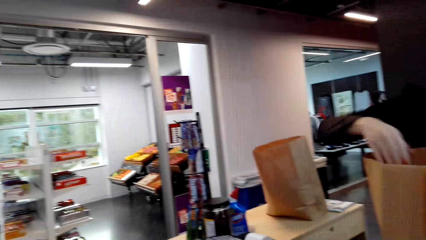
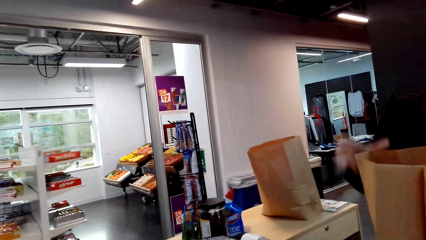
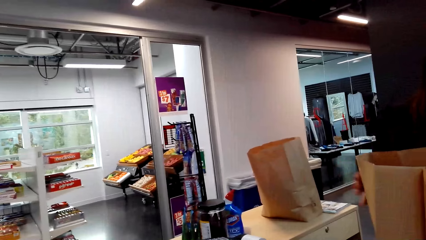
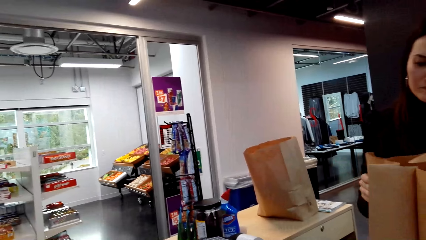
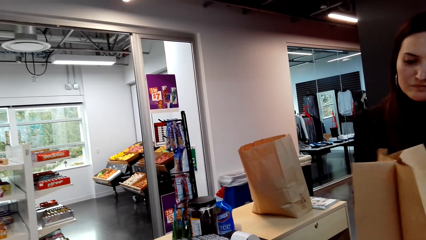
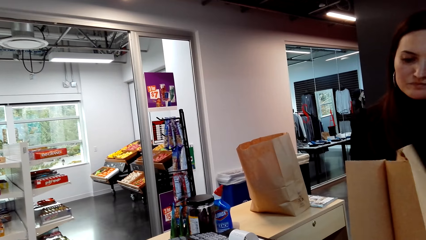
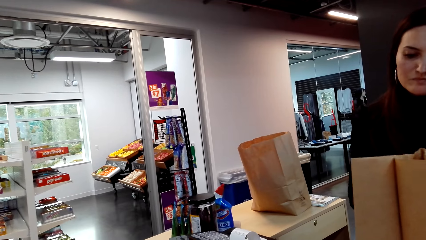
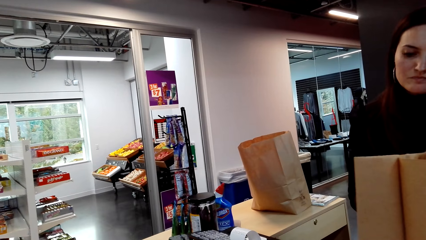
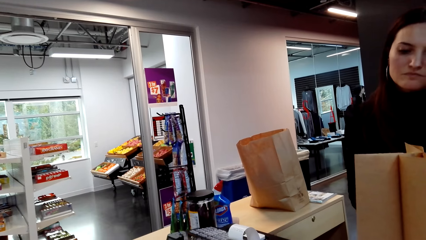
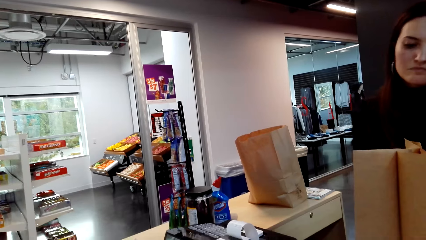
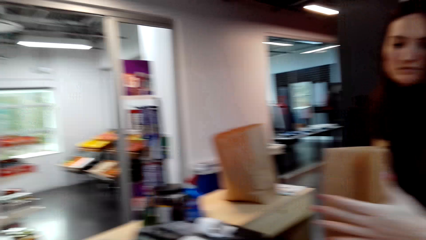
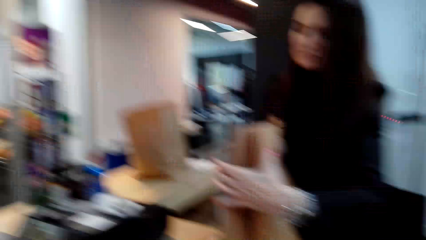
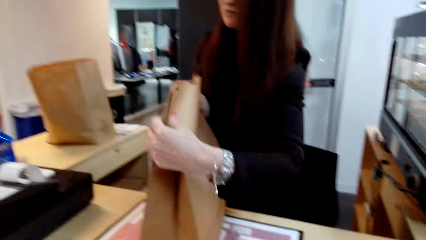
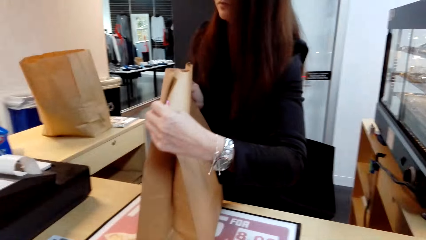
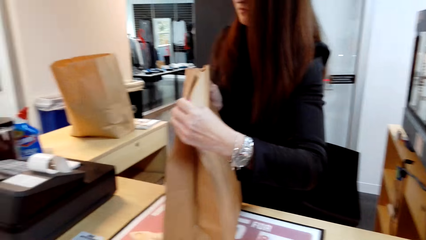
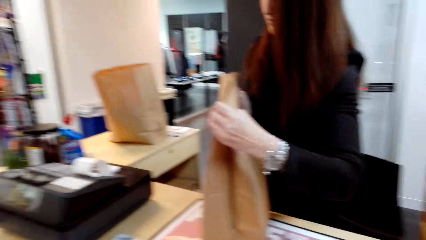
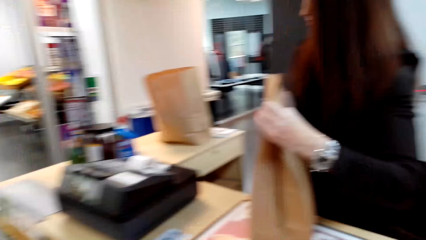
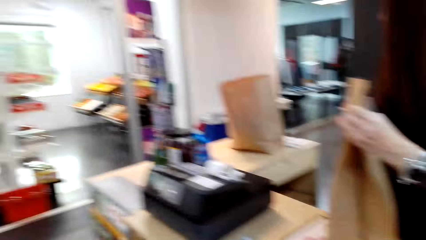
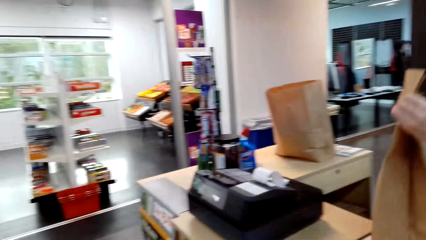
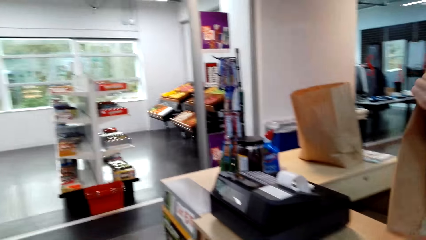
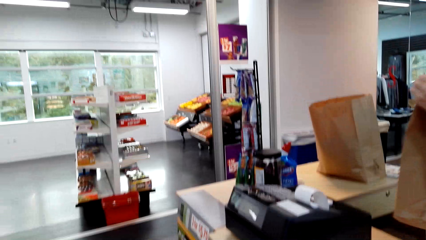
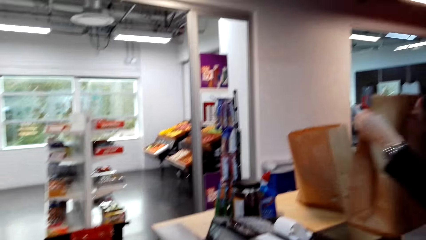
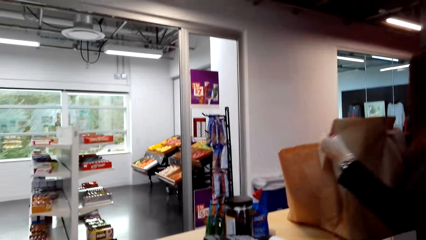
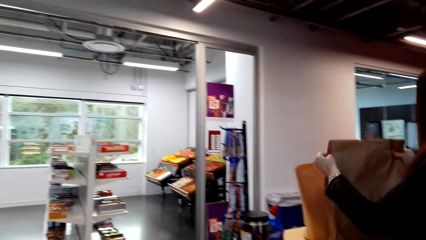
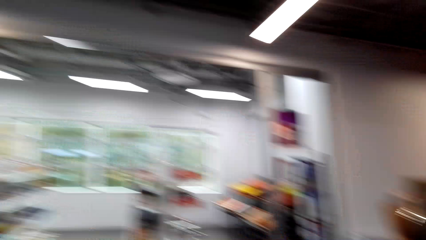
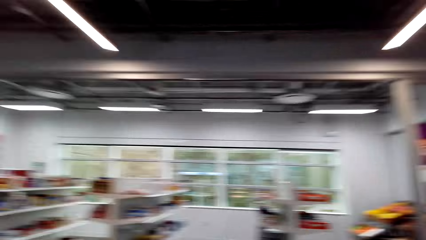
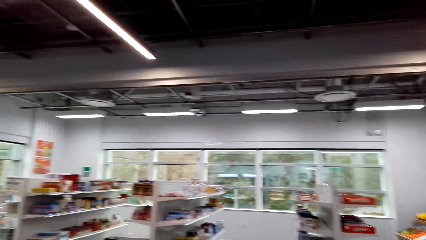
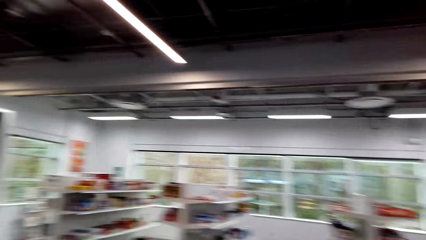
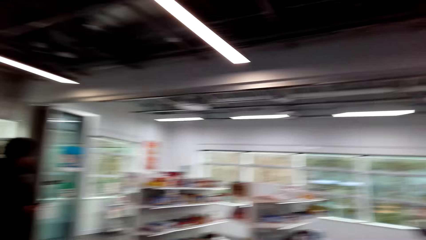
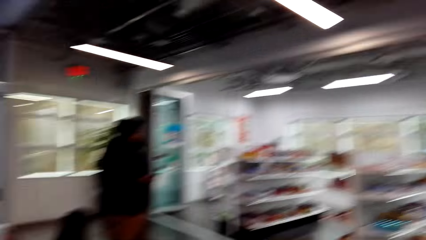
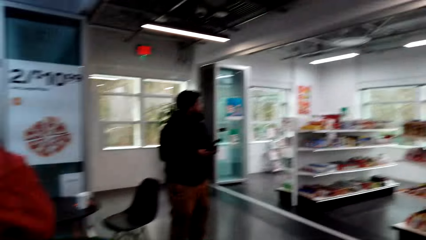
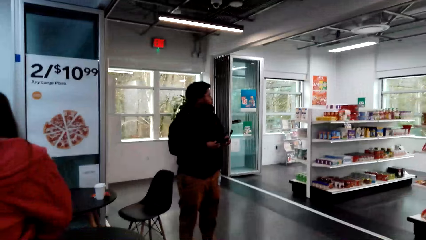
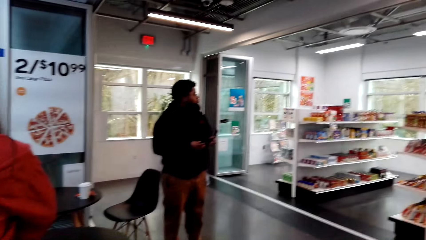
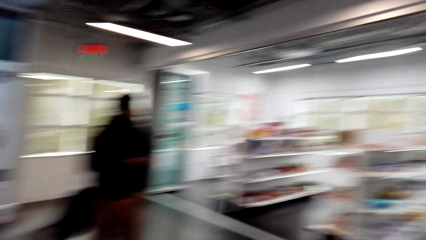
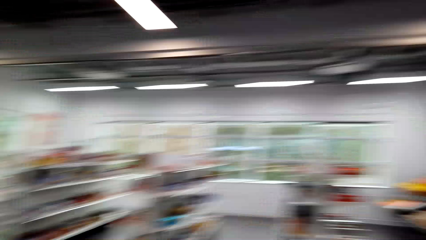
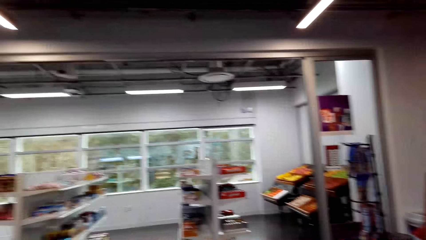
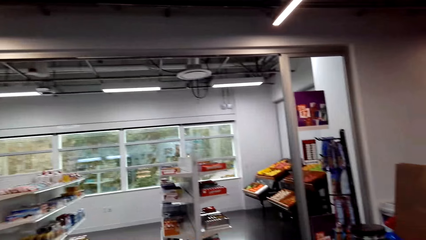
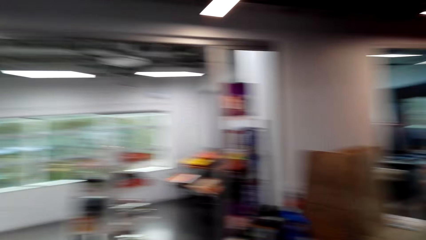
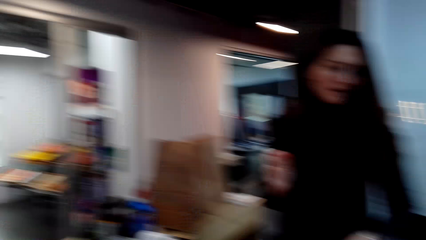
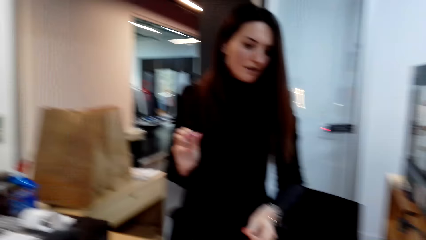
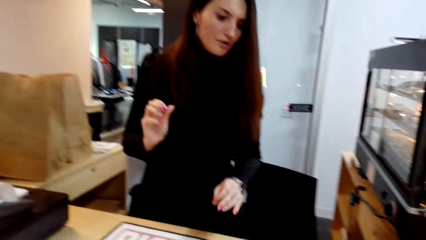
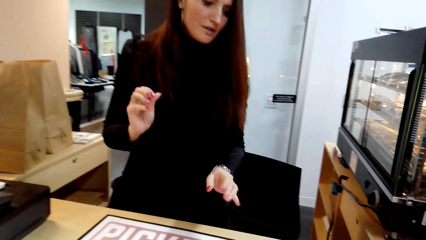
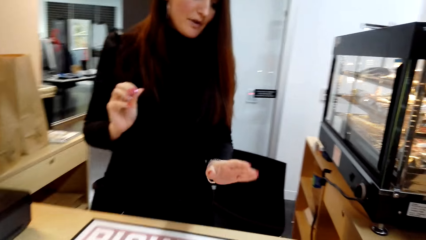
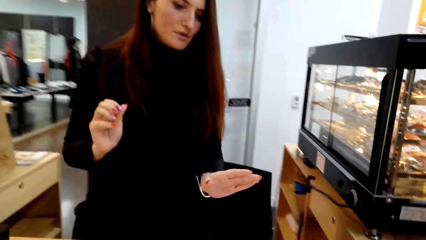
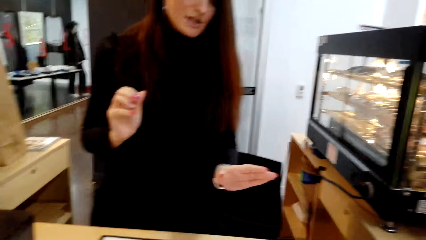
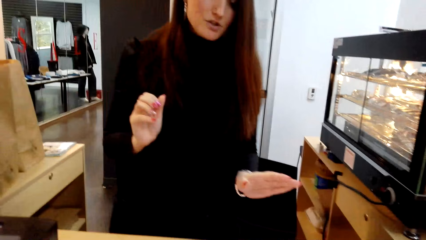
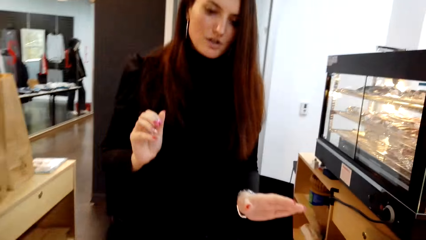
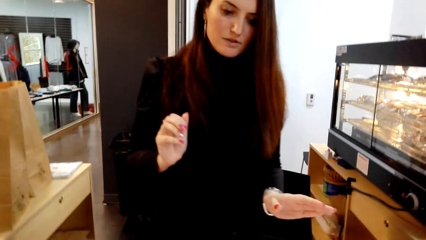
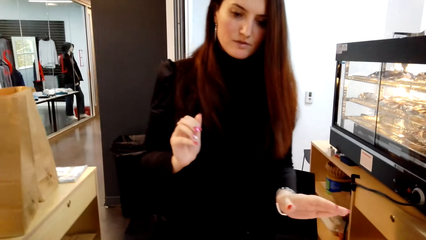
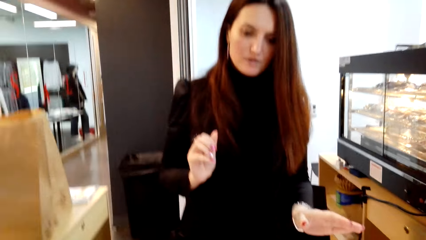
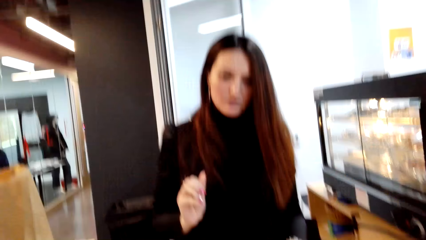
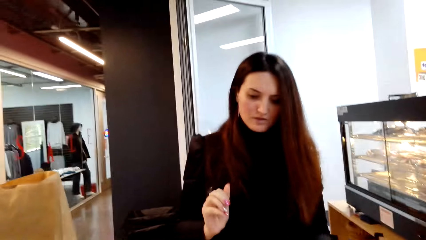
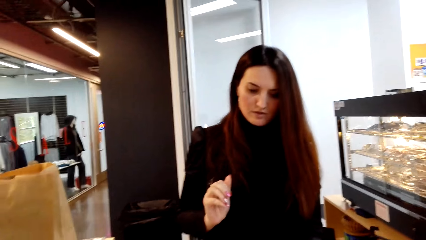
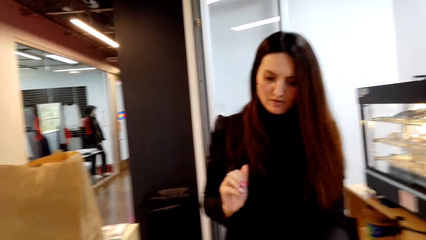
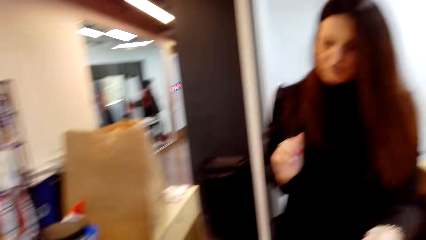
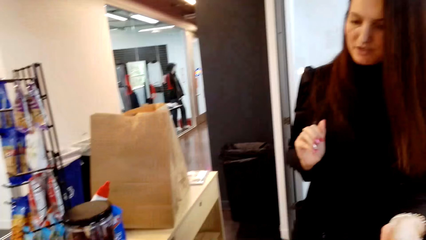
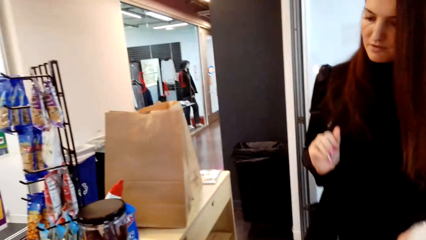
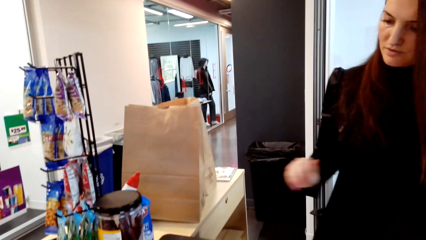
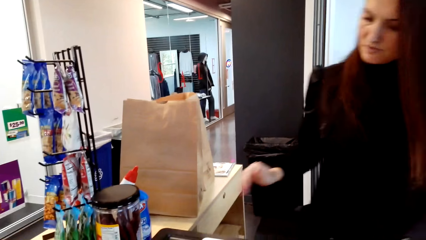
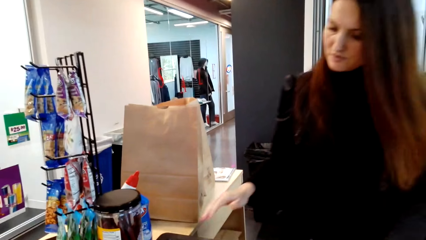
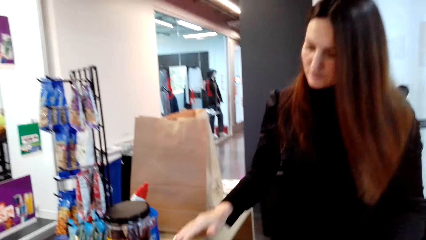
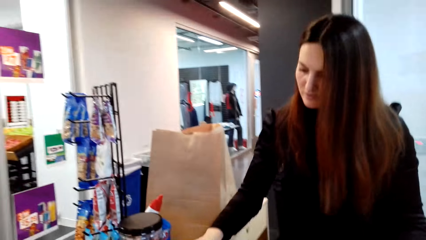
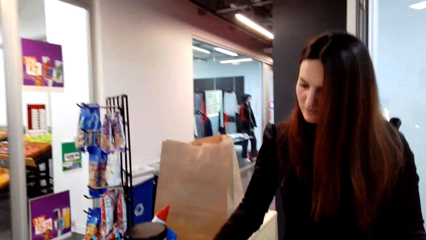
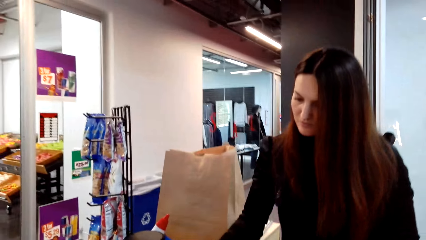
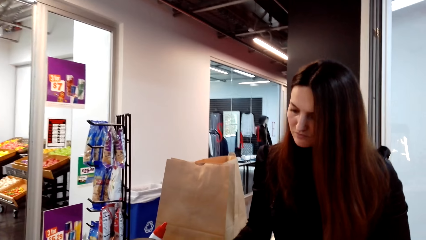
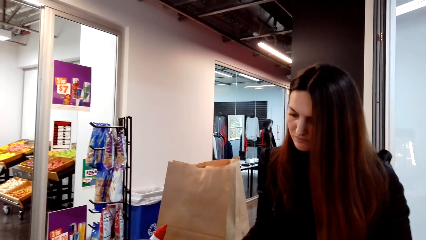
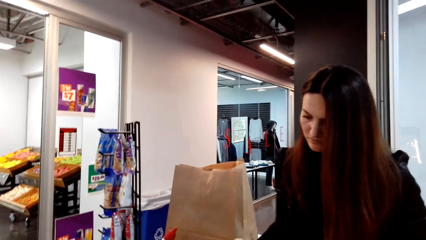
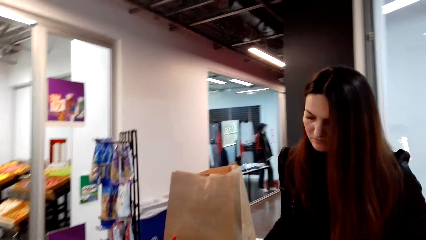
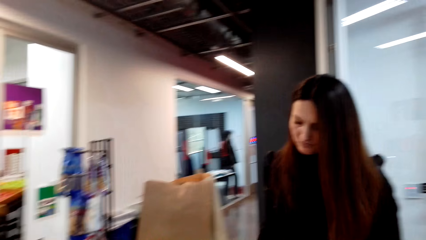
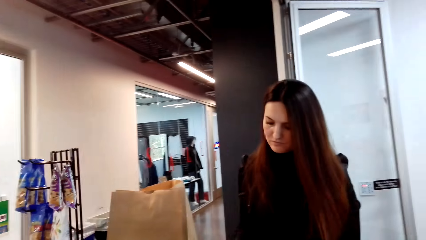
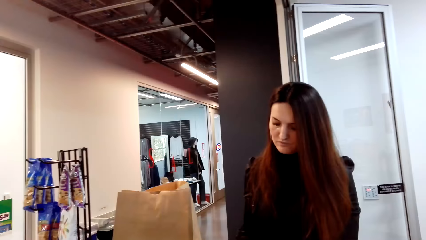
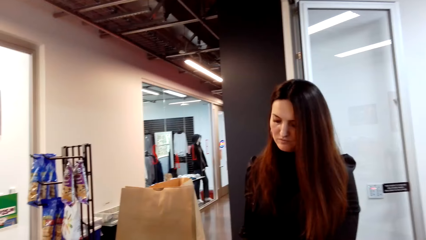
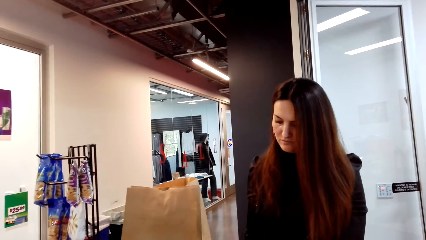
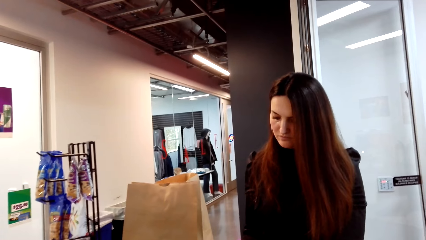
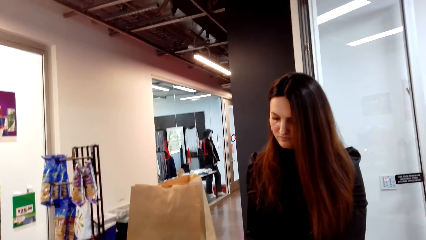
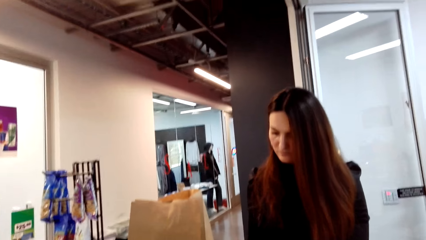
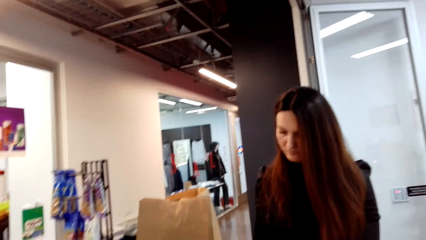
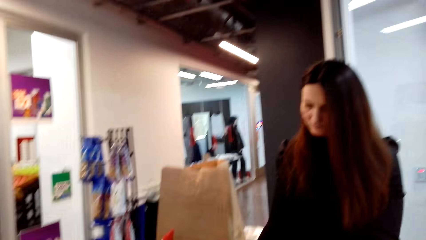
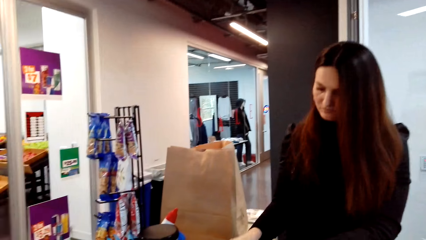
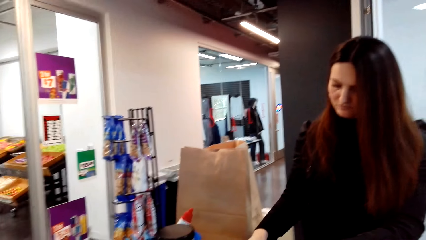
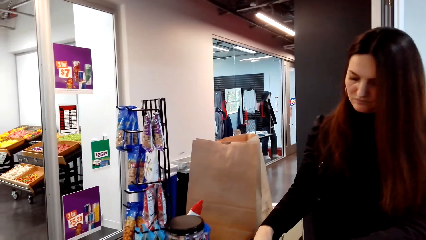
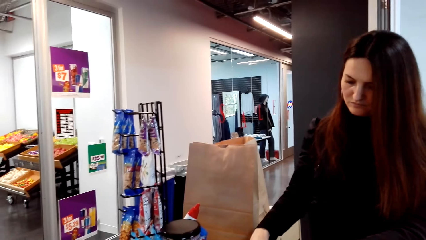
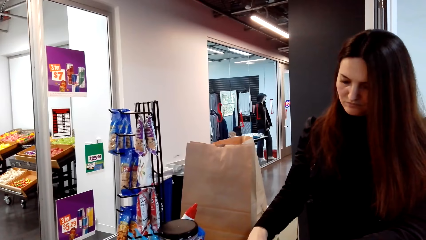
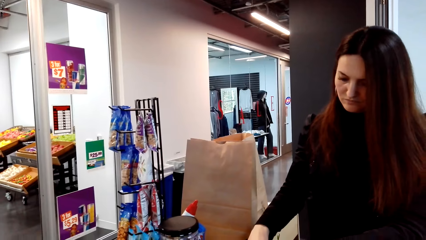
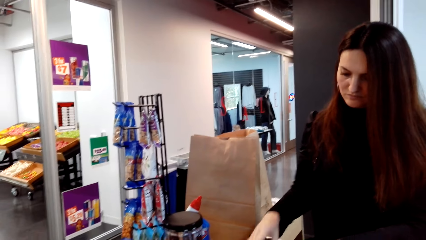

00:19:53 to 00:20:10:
A person folds the shopping bag and puts the shopping bag aside. The camera wearer looks around. The person speaks to the camera wearer. The person opens the cash drawer.
